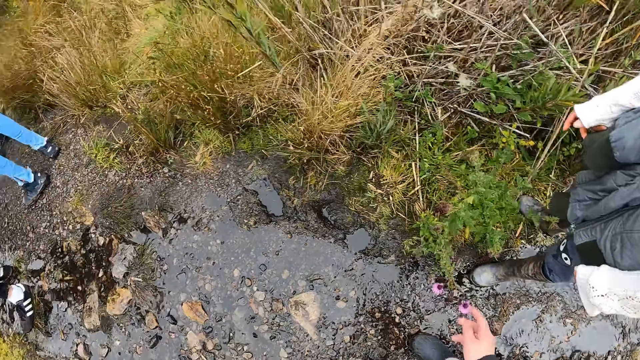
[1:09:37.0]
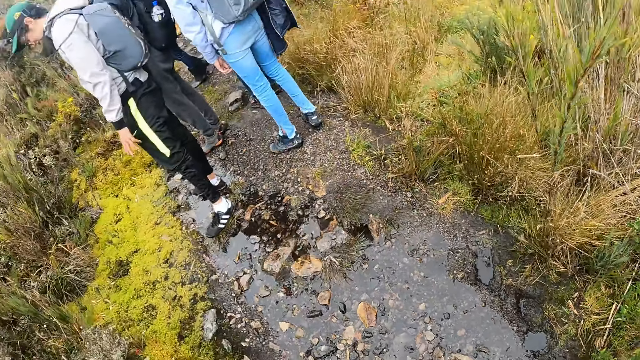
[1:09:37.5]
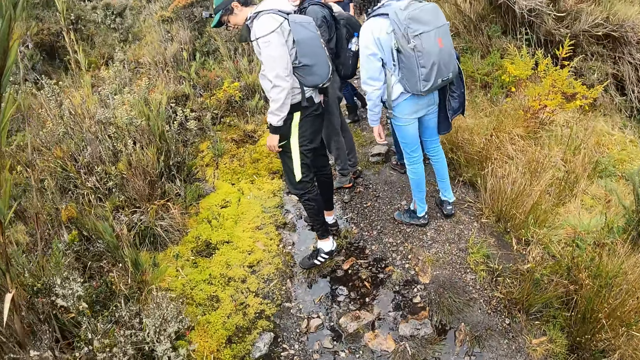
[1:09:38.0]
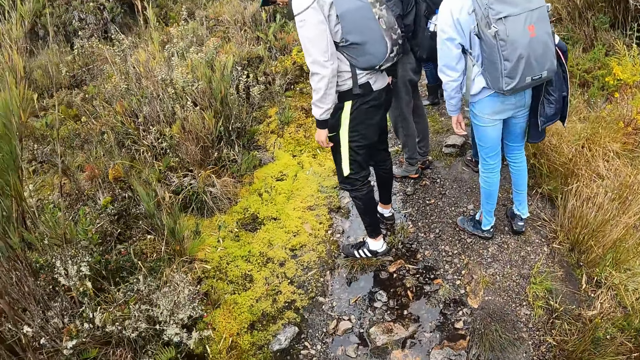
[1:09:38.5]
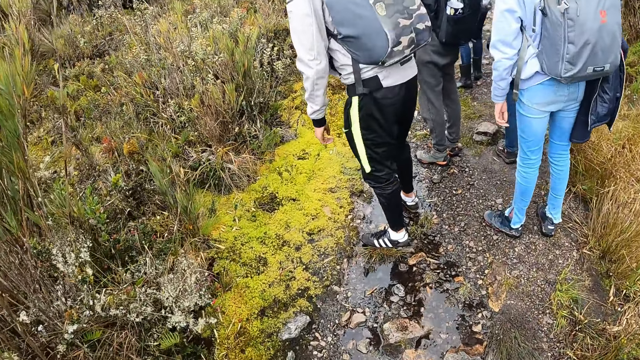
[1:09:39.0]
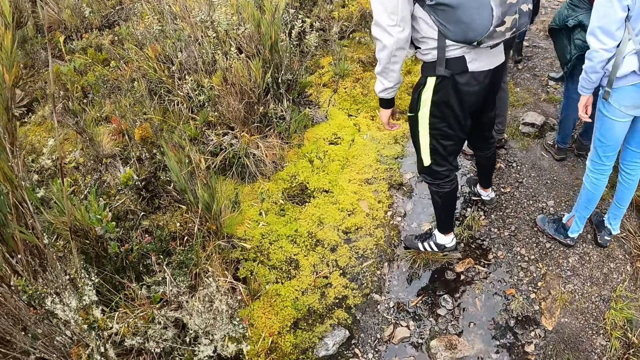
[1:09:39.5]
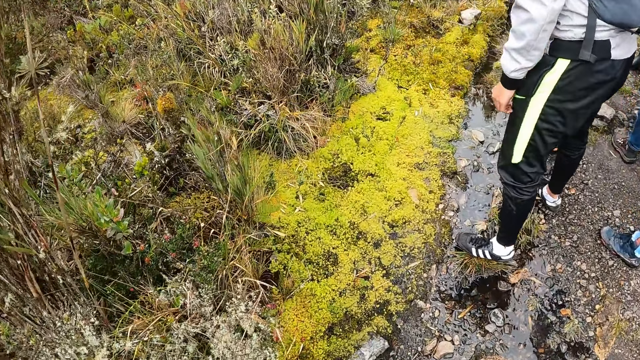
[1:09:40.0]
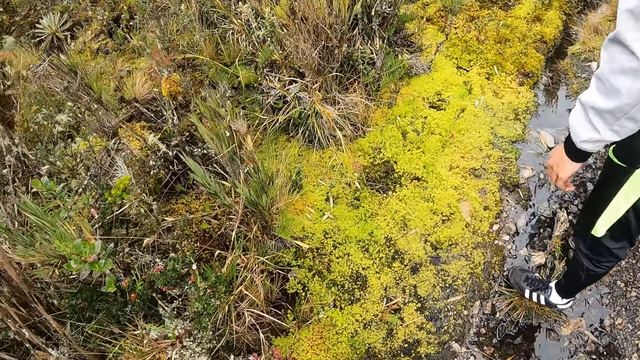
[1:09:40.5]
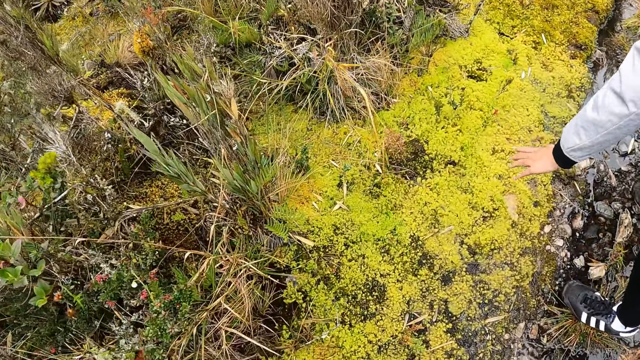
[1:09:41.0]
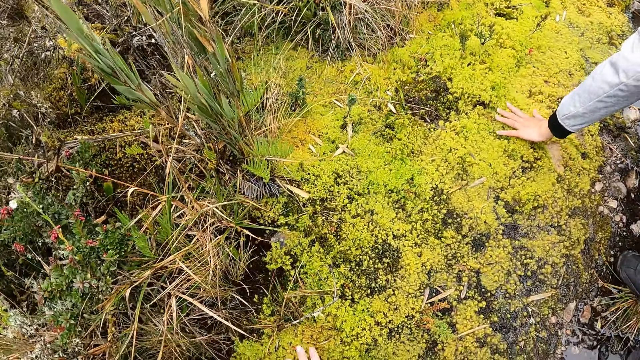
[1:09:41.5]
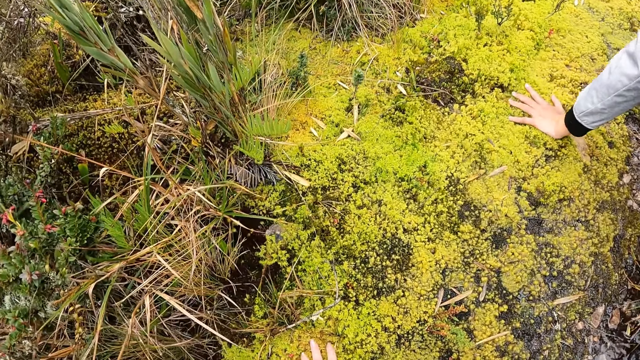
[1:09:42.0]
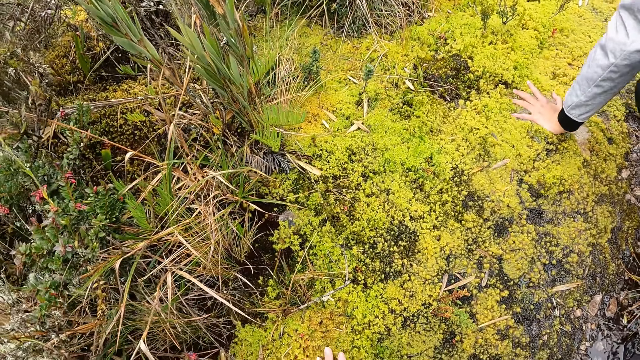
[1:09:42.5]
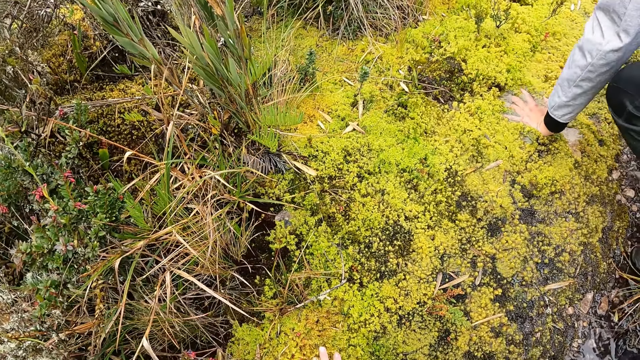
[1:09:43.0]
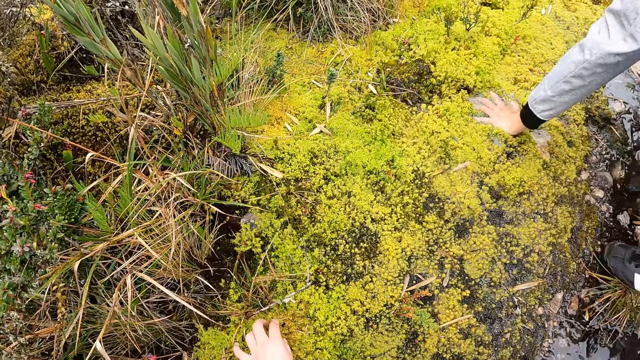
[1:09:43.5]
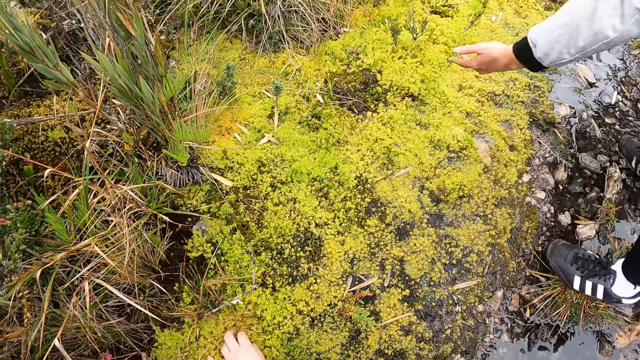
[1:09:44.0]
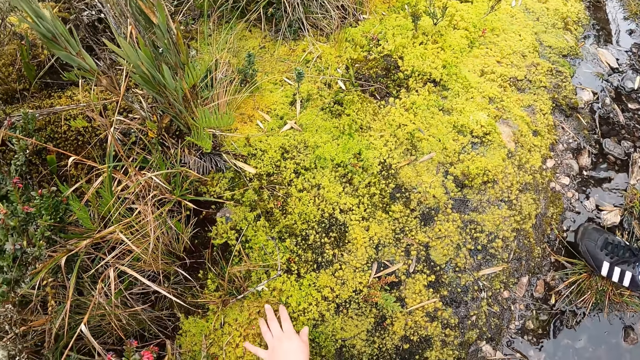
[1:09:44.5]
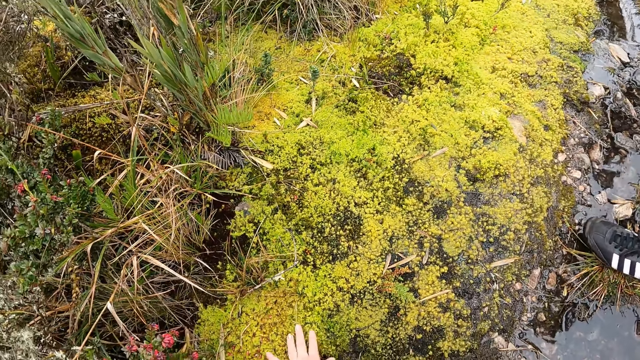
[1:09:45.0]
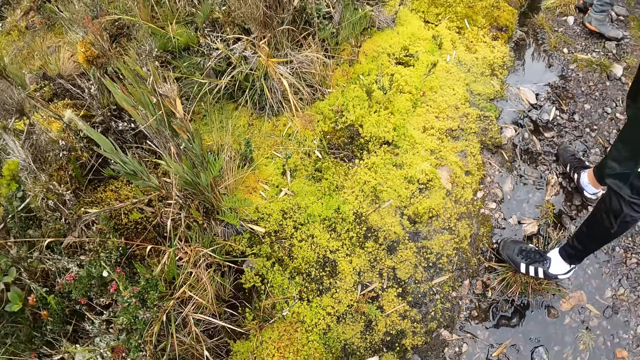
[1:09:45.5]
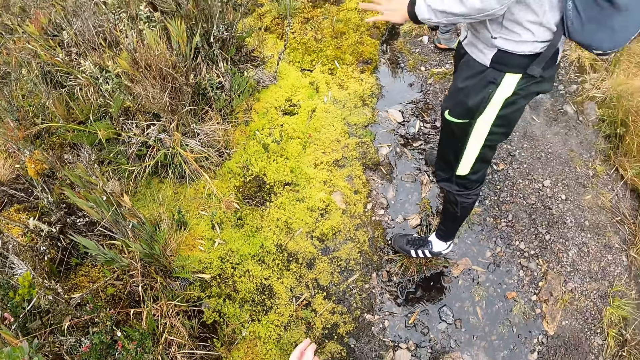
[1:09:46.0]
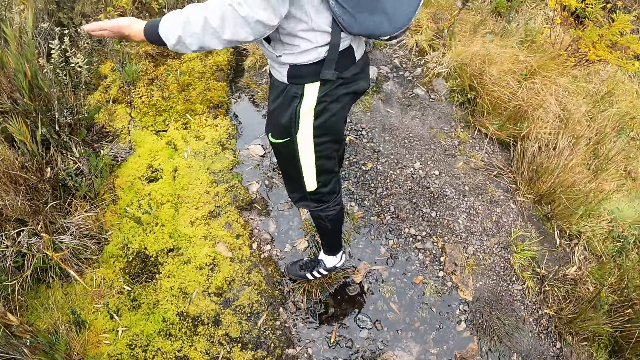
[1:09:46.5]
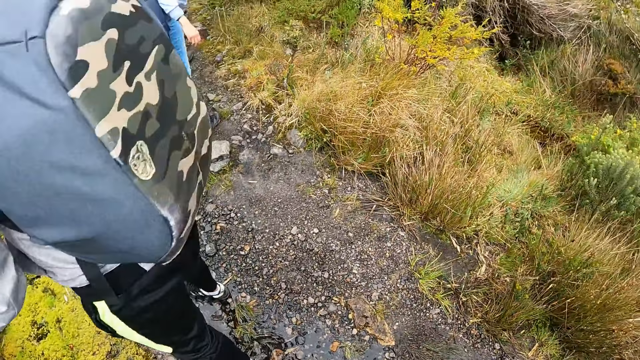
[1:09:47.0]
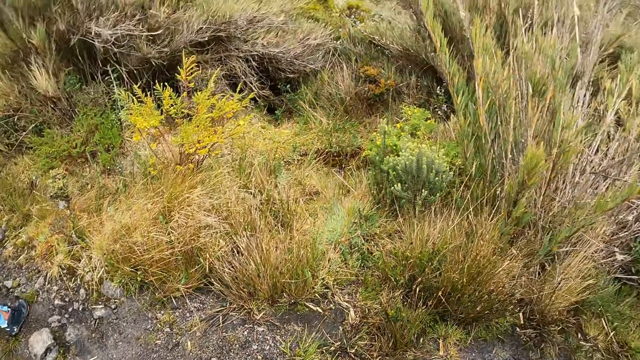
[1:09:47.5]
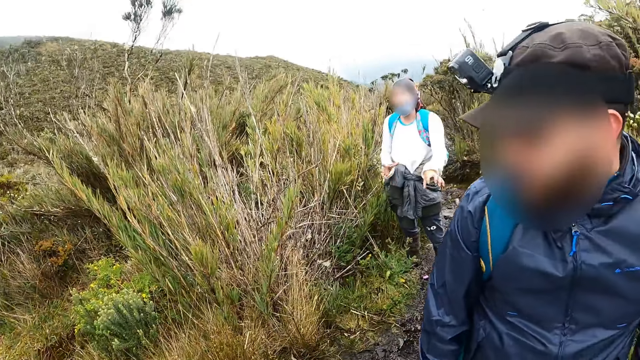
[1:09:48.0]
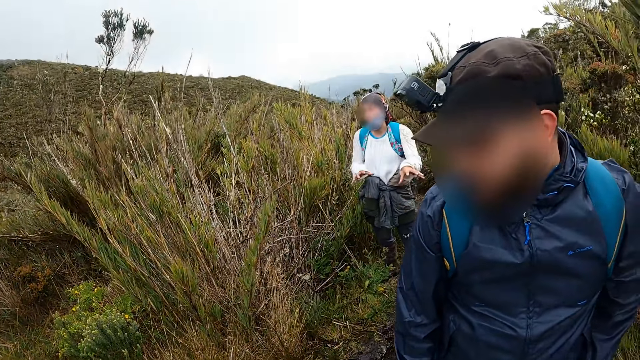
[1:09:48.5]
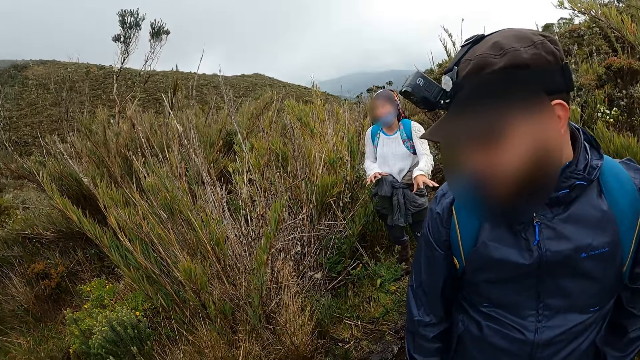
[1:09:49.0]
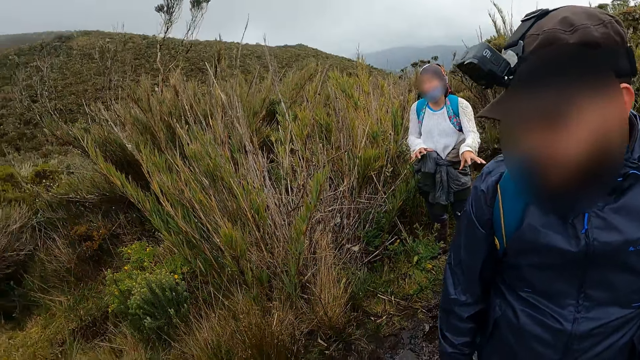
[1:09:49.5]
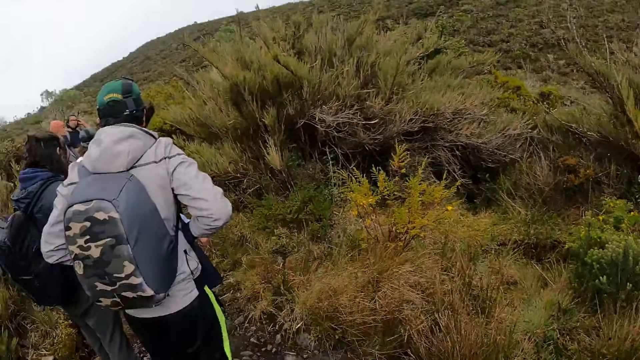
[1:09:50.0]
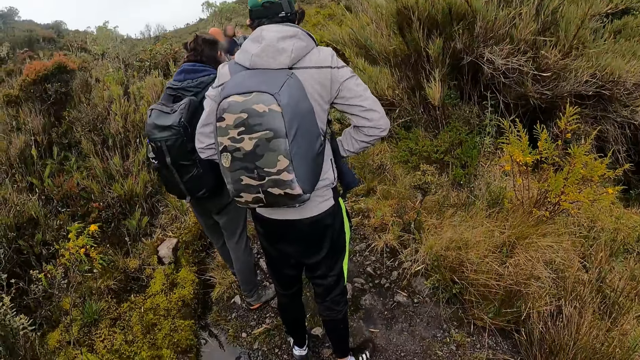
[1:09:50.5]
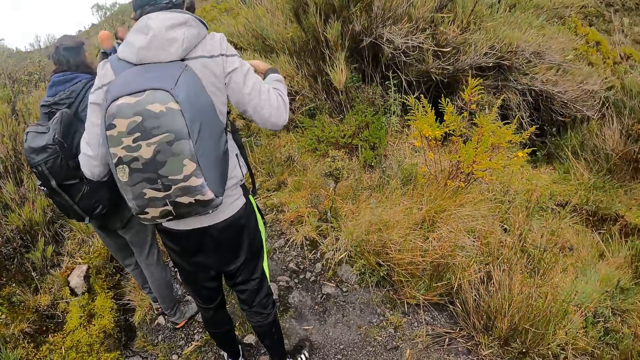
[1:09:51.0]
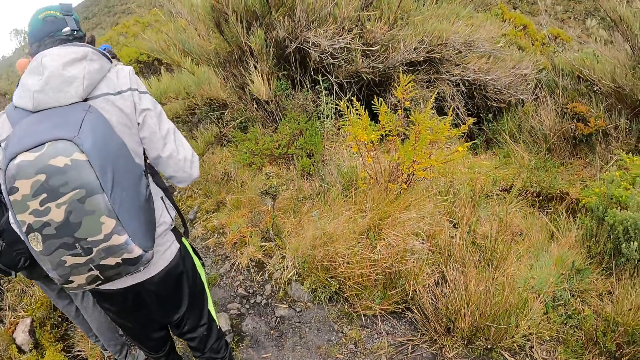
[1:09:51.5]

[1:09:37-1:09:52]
The camera wearer looks around and walks along the path. The man presses his left hand on a weed. The camera wearer touches the weed with her left hand. She looks around. She interacts with a woman.

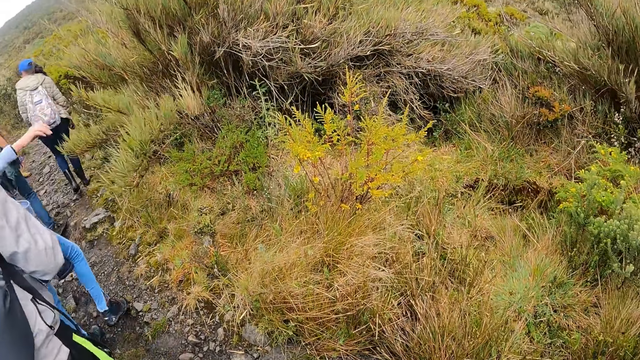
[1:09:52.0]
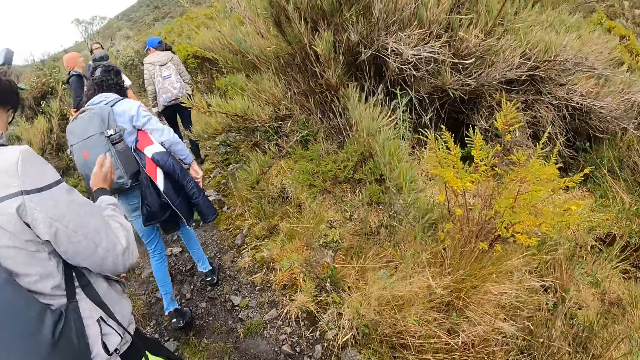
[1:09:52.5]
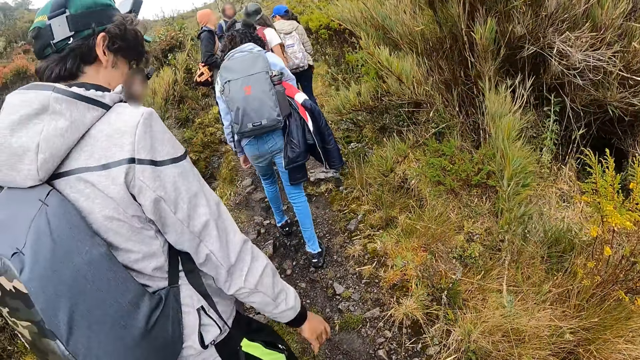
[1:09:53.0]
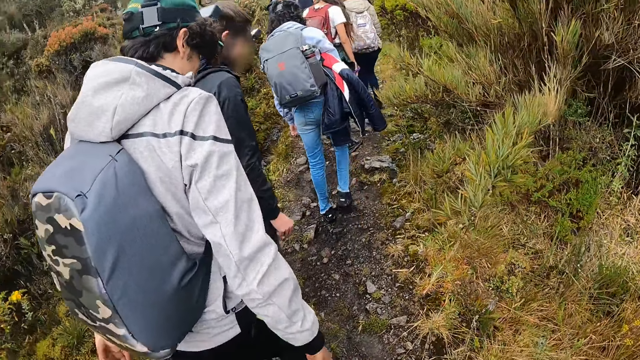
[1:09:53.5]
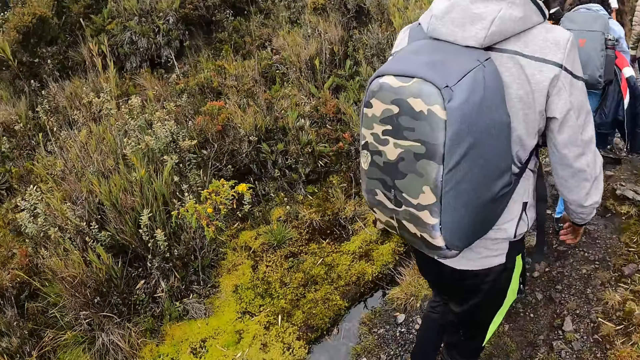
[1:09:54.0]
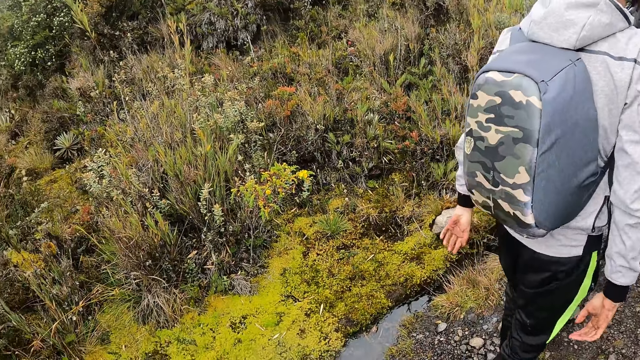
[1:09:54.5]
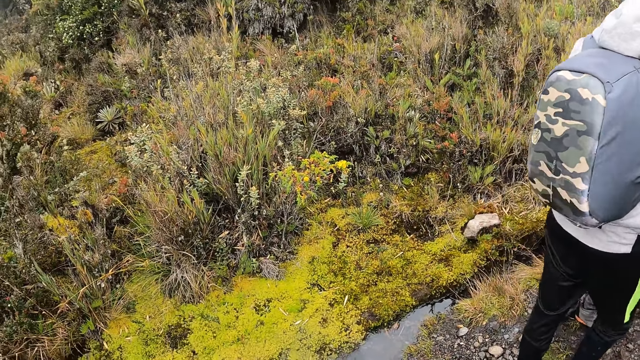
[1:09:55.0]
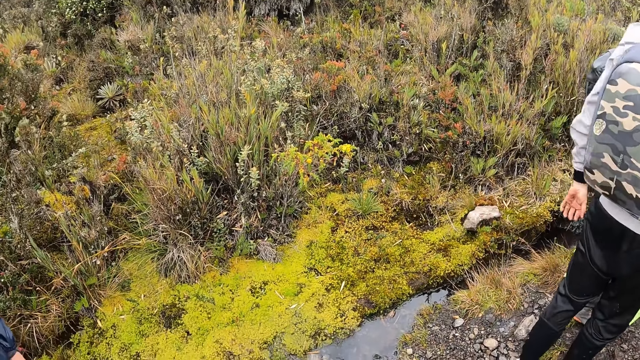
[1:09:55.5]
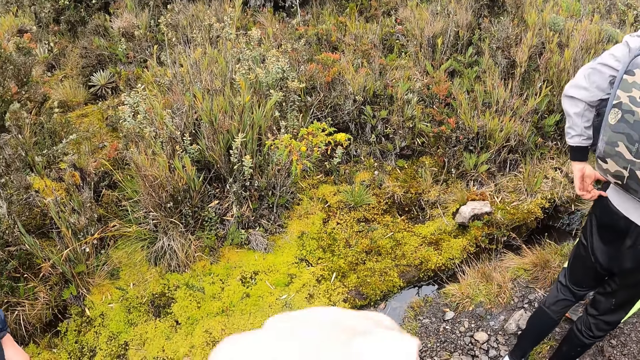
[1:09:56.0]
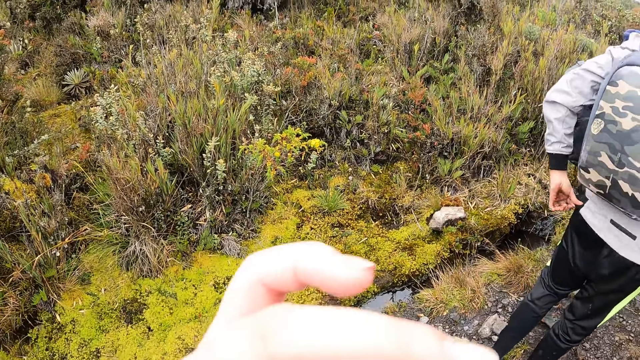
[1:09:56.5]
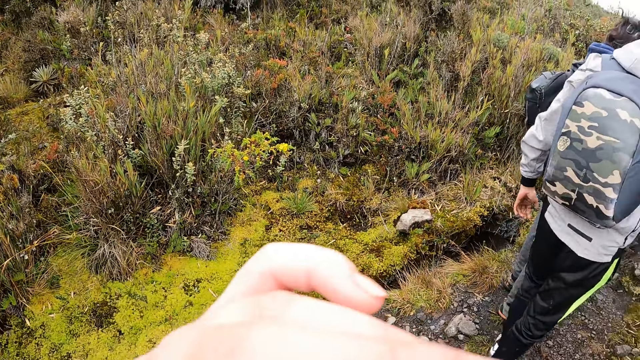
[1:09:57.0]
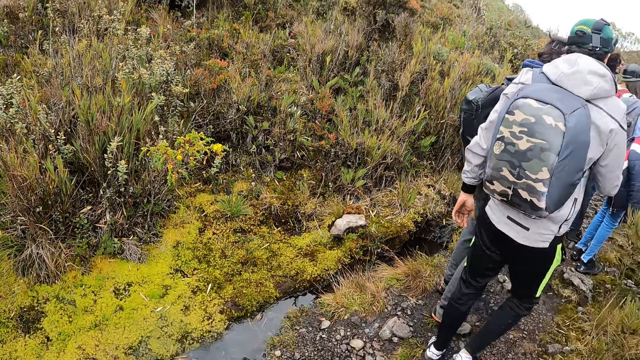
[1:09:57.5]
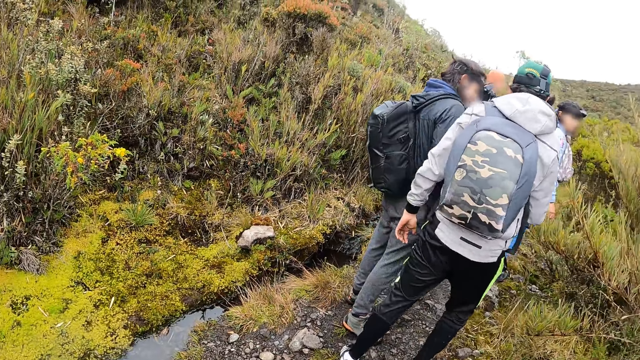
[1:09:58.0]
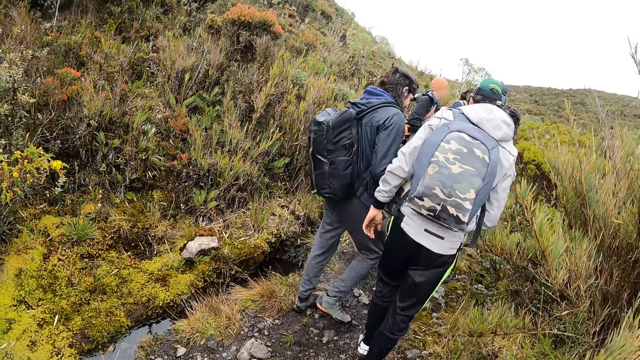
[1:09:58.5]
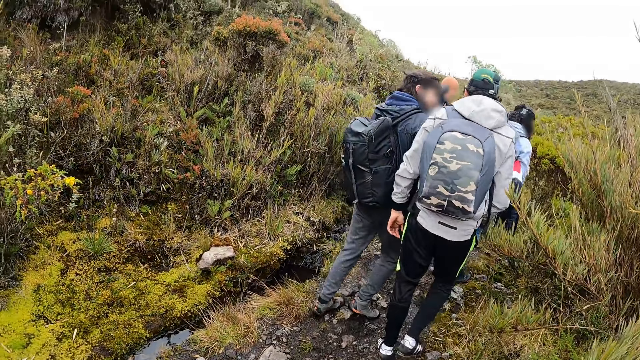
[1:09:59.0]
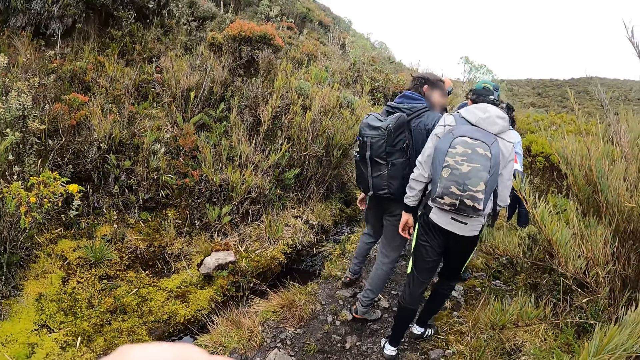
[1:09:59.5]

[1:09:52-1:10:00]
The camera wearer walks along the path.
